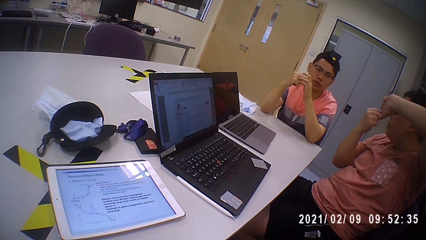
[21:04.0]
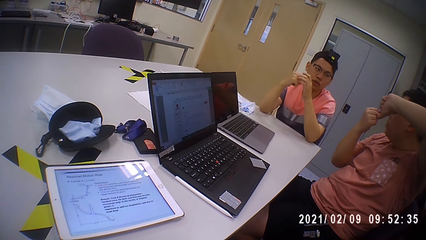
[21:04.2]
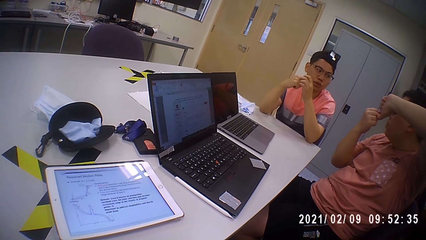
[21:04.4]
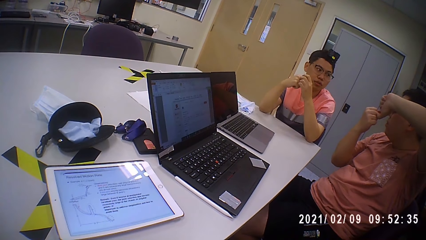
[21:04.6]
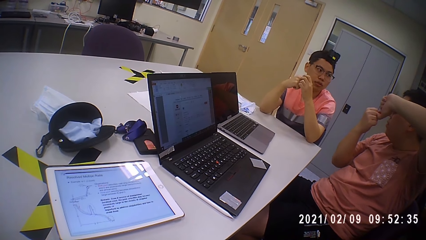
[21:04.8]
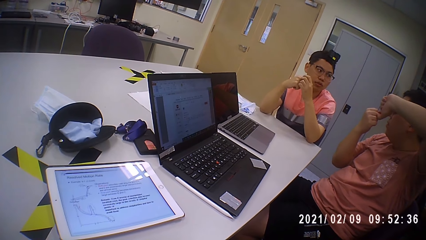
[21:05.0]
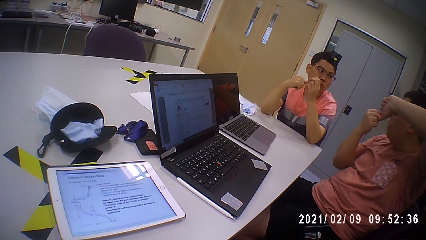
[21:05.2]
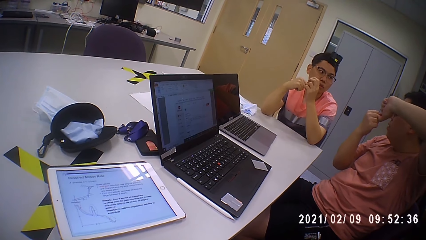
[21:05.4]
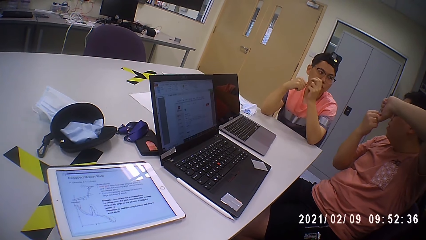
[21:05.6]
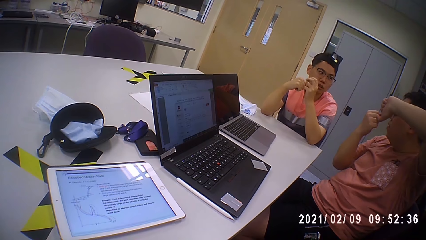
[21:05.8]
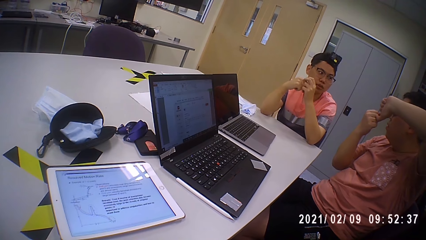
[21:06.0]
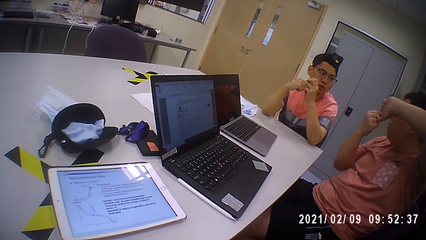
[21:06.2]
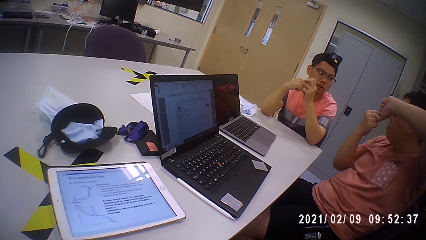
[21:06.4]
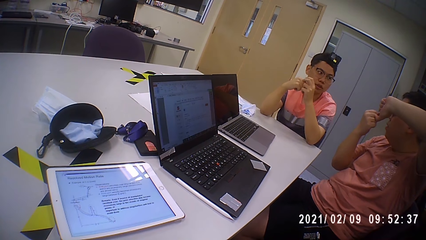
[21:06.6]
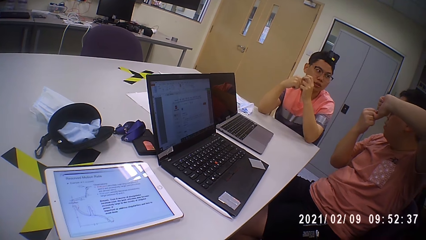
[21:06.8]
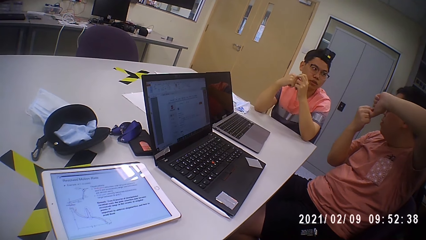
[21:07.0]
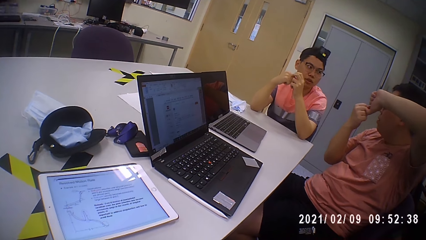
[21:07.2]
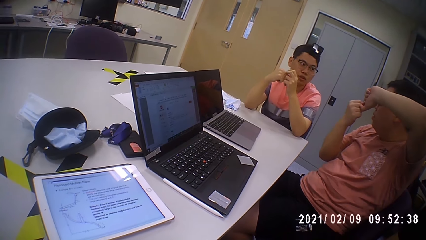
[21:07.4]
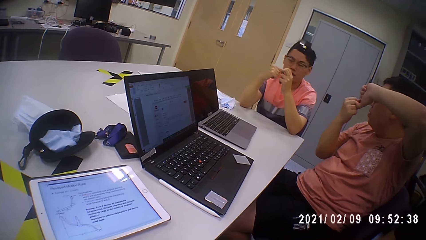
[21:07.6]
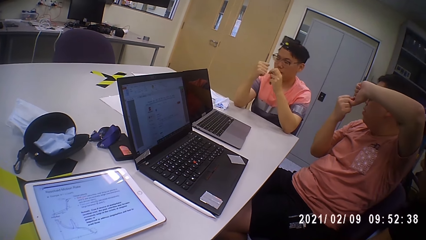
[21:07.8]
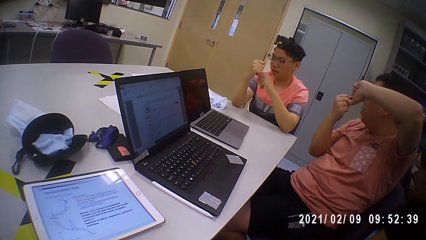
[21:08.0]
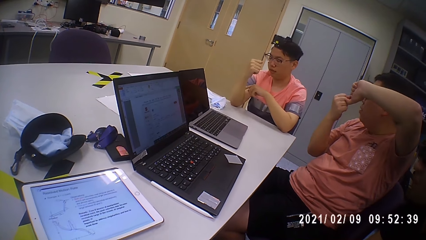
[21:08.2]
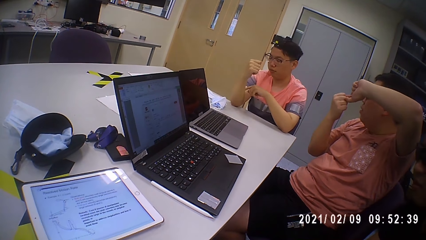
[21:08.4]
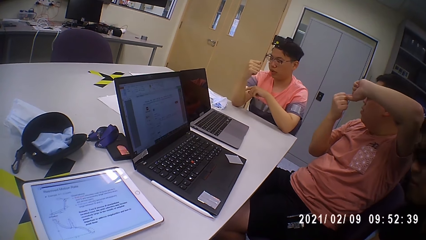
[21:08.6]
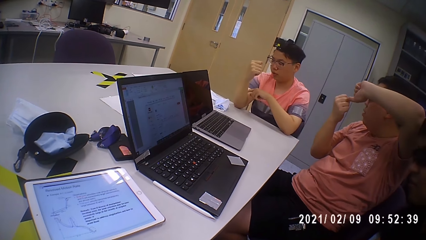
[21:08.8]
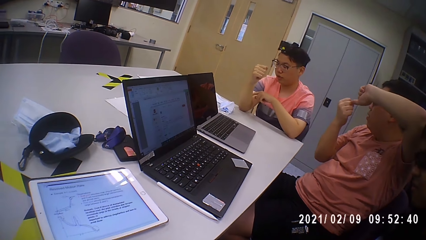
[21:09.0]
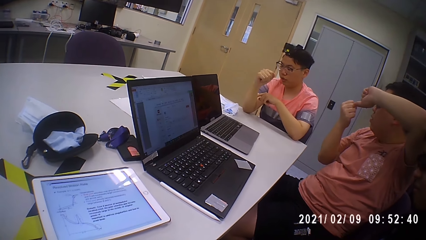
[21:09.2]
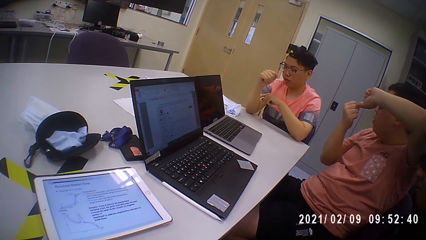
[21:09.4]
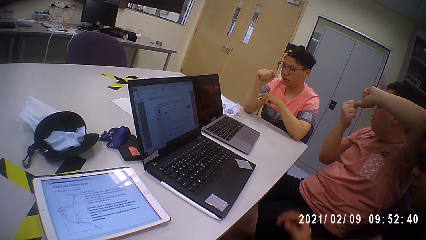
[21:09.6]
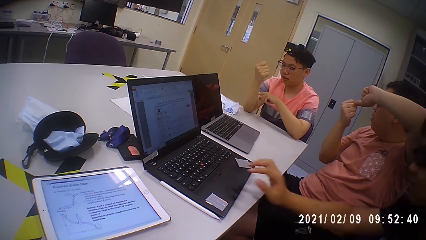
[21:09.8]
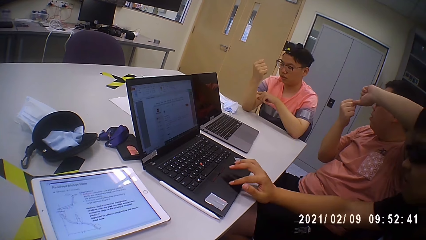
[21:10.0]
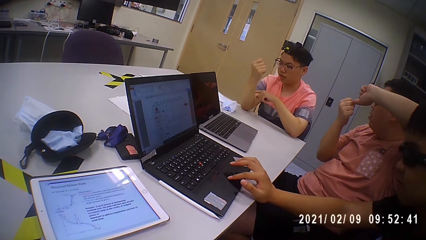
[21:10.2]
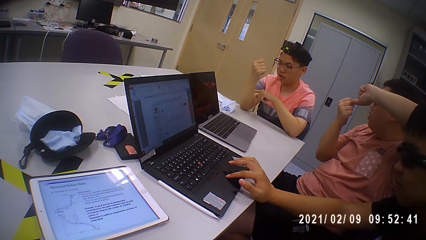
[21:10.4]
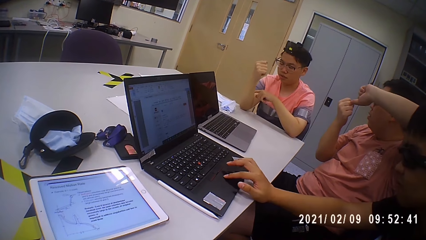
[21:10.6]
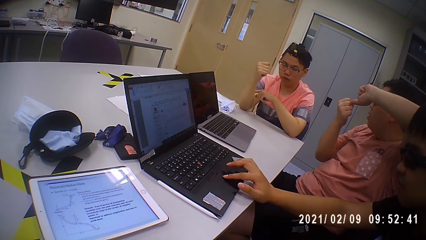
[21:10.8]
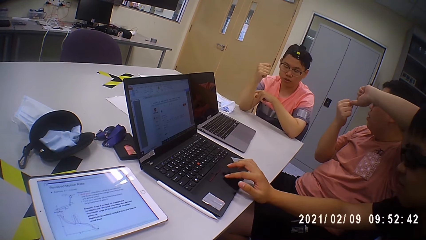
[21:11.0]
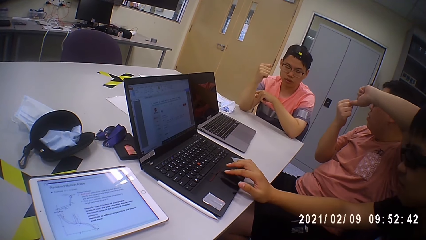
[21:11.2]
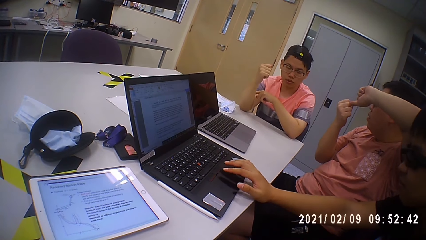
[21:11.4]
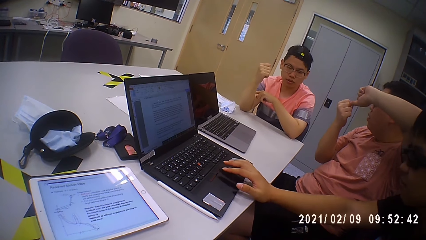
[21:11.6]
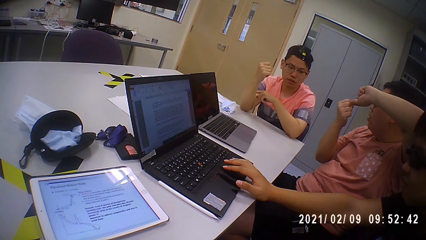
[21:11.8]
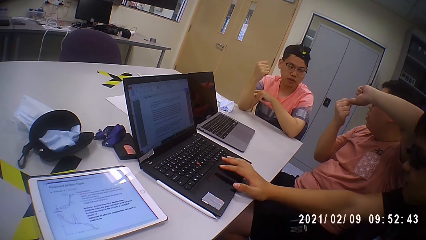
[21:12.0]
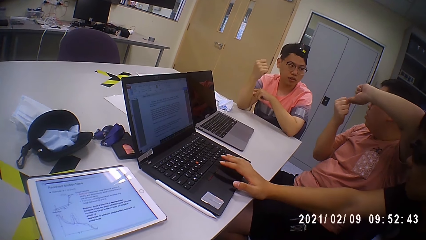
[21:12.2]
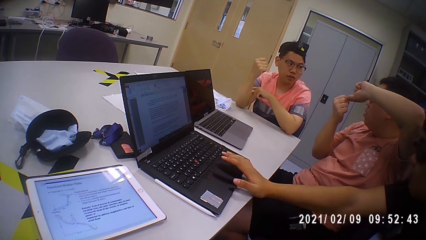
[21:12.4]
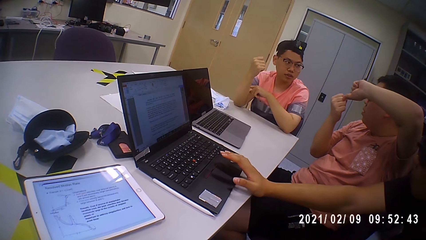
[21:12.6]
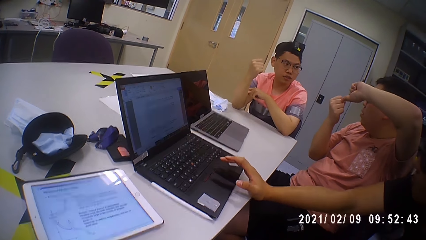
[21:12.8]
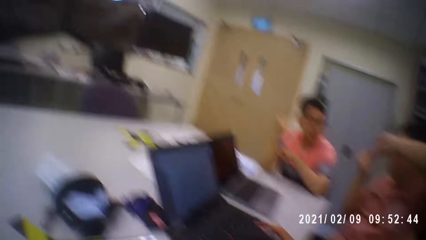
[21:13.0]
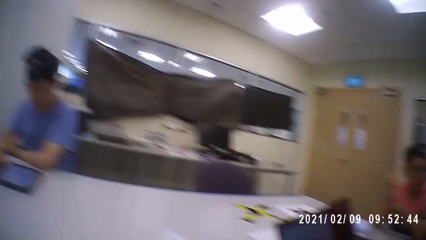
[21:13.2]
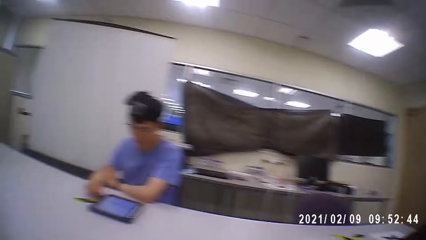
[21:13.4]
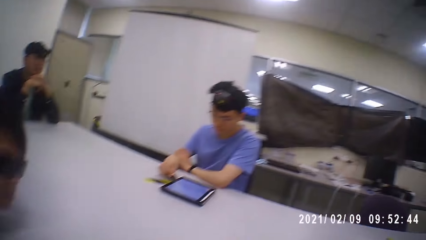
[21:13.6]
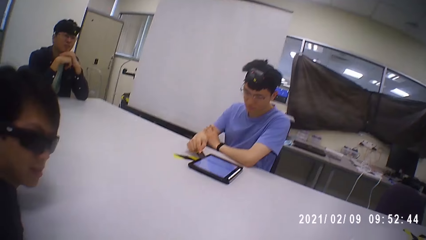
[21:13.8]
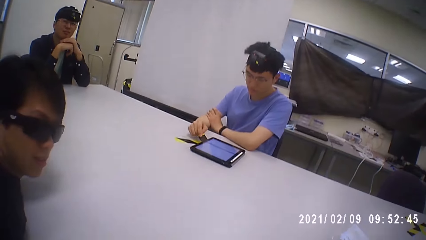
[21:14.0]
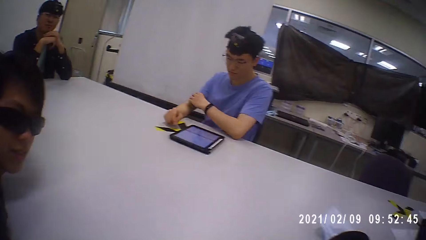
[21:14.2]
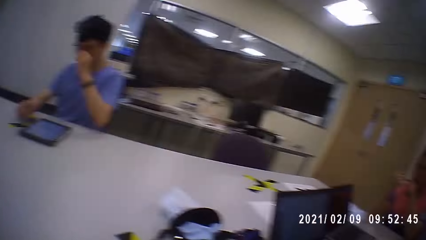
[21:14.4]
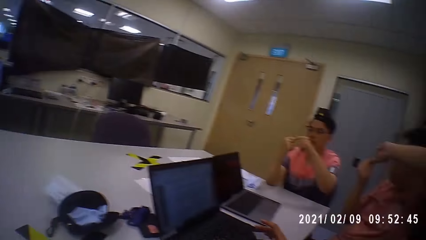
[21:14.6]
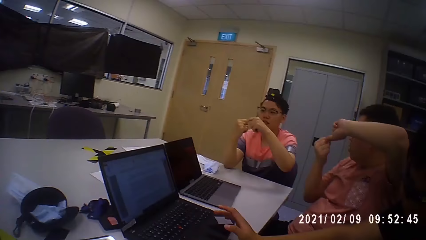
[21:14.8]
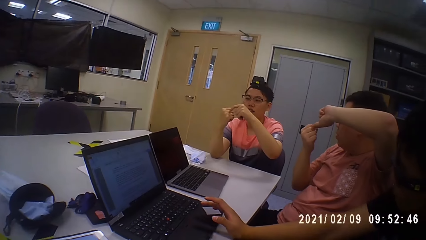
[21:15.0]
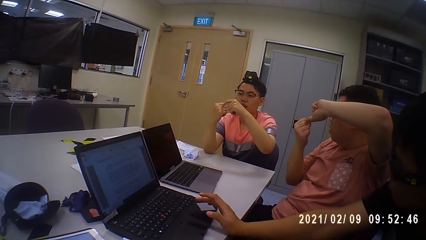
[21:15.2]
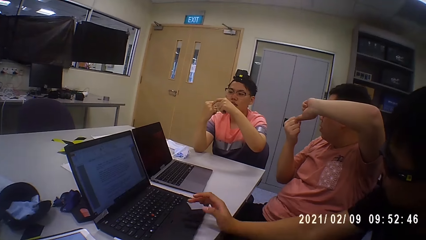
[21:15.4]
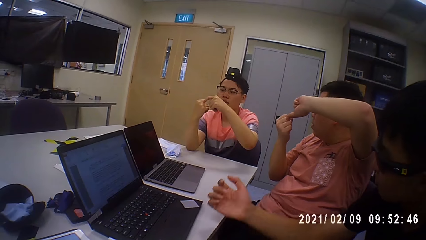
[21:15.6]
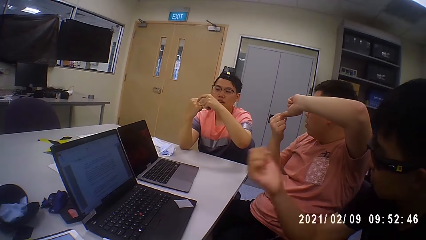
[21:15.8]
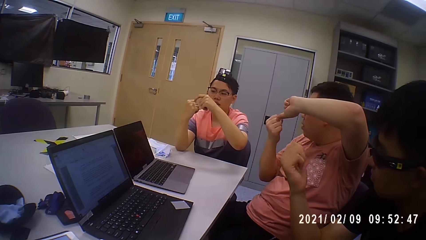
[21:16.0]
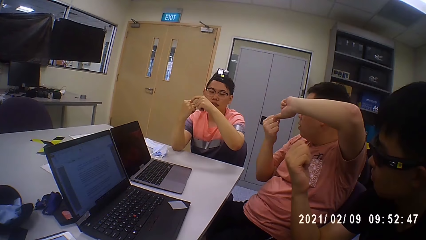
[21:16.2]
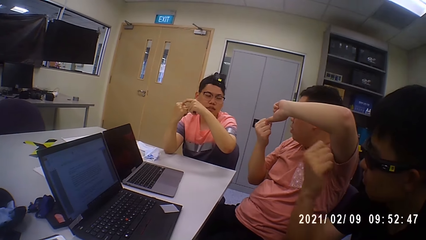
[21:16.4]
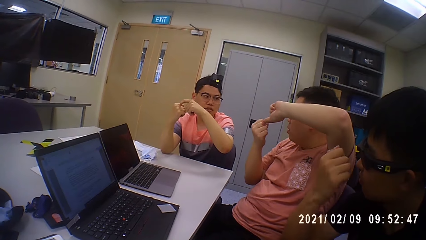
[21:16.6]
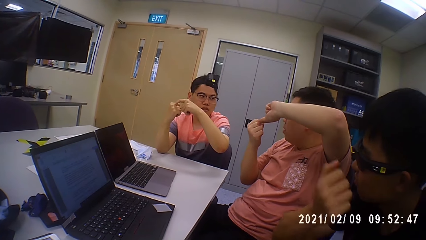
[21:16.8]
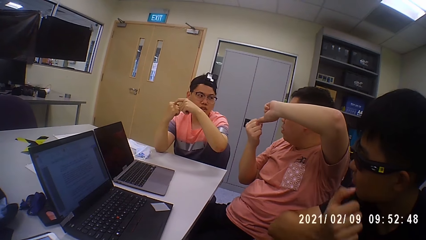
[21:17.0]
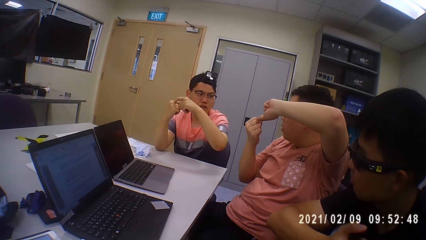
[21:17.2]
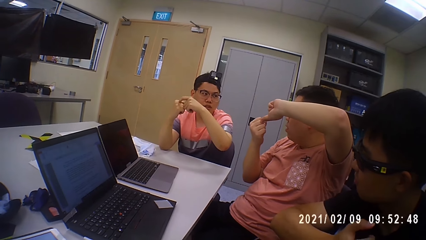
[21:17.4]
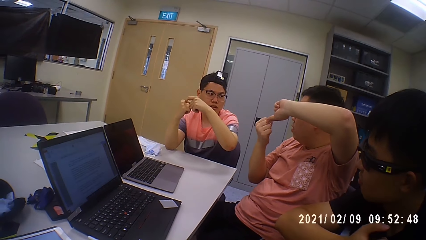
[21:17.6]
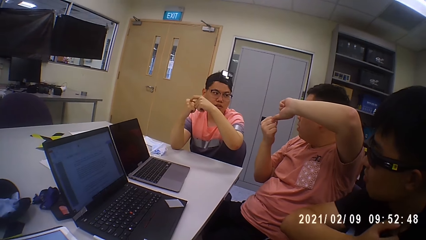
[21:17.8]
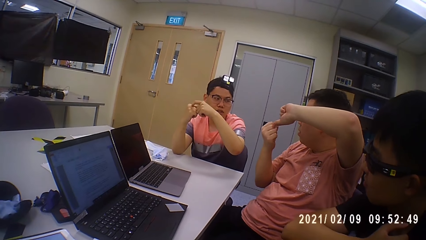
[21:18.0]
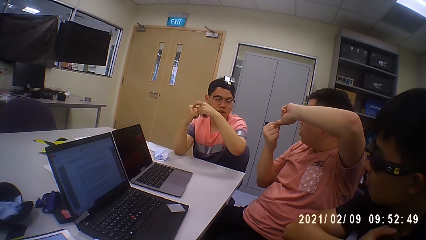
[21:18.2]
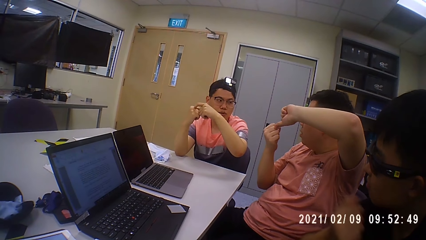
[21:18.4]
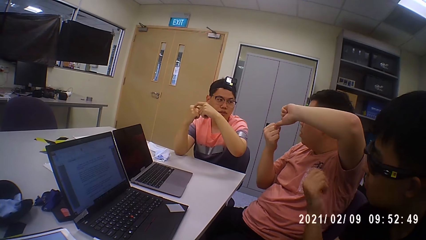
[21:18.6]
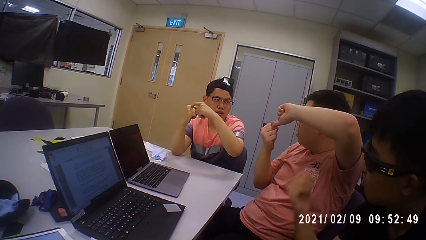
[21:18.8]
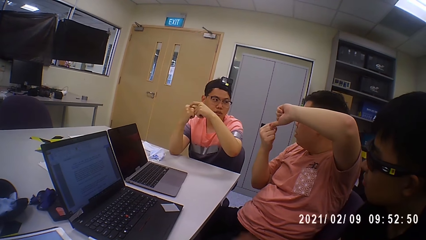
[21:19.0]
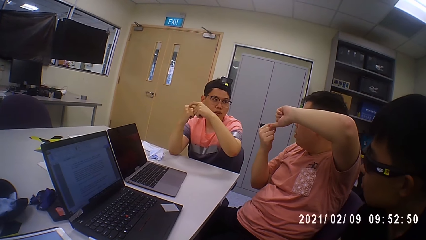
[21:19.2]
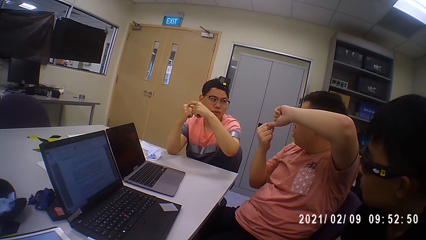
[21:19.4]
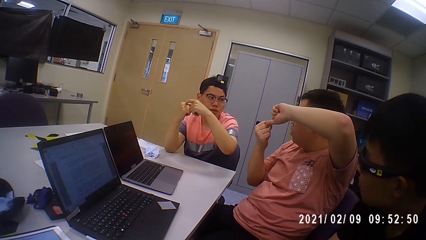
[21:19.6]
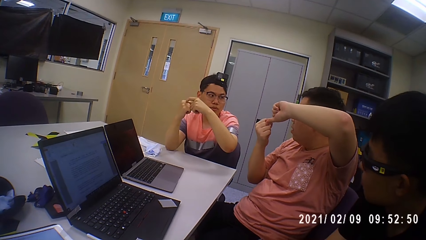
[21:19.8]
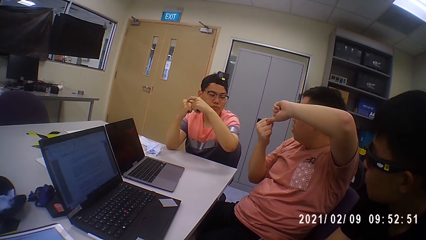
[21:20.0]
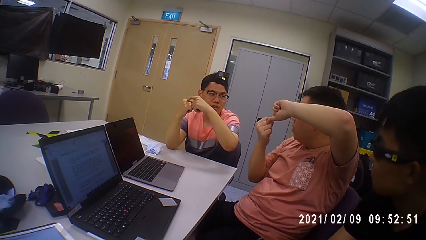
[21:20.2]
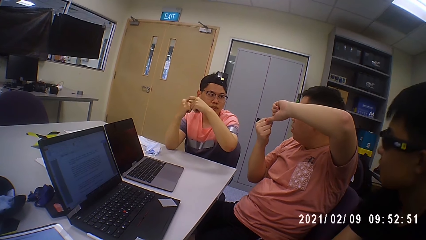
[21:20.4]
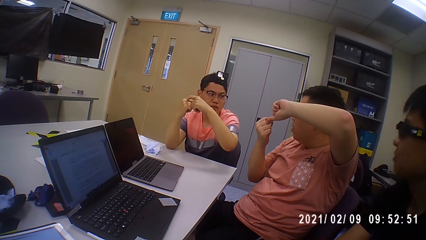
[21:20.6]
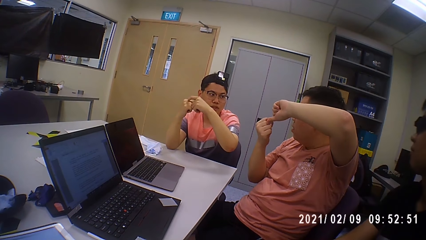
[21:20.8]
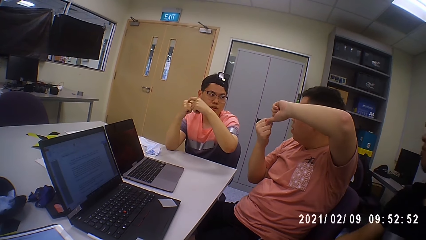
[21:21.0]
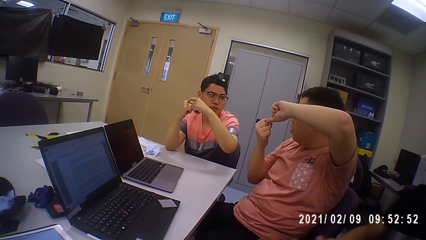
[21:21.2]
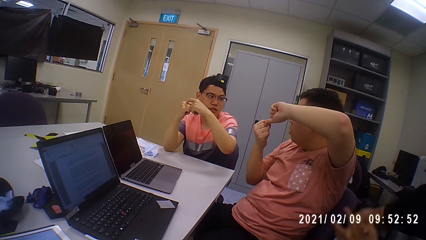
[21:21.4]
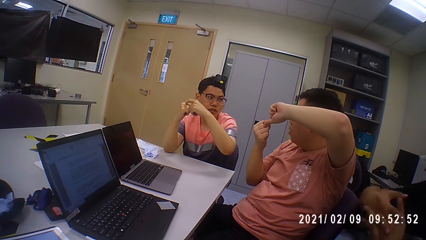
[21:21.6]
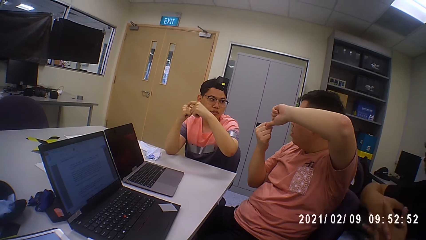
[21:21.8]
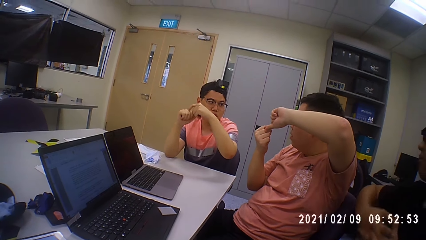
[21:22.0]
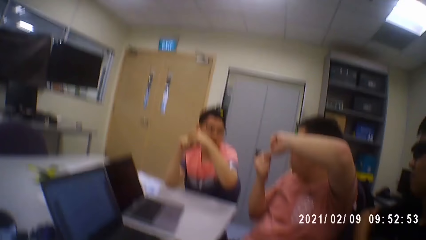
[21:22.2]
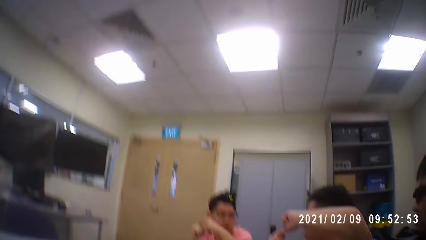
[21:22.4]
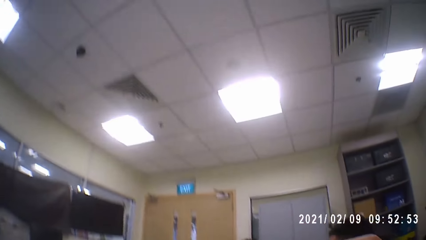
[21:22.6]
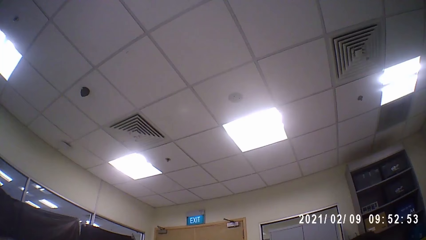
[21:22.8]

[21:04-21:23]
A man converses with another man. A man operates the laptop on the table with his right hand. Another man uses a phone. The camera wearer looks at a man. The first man converses with the other man.
